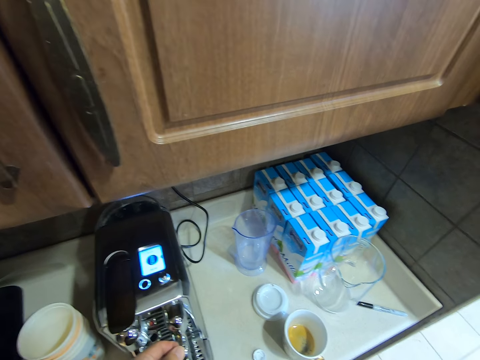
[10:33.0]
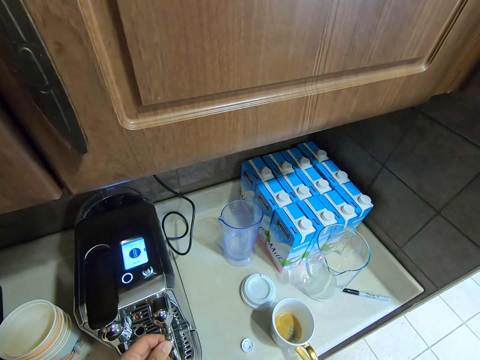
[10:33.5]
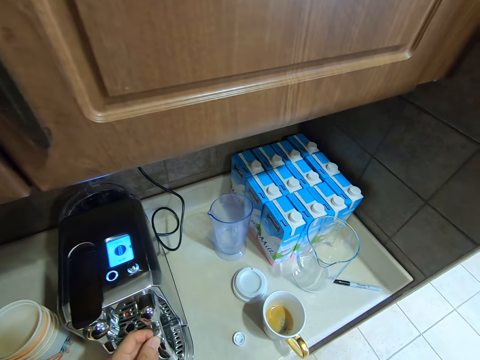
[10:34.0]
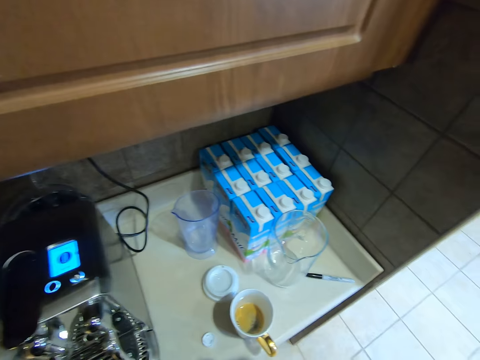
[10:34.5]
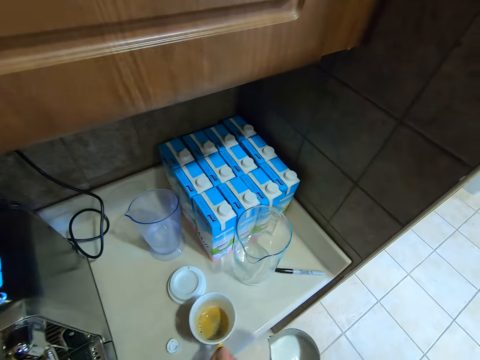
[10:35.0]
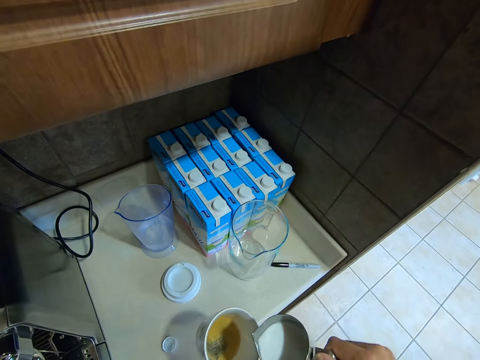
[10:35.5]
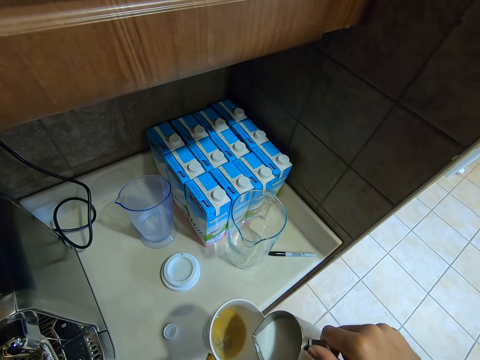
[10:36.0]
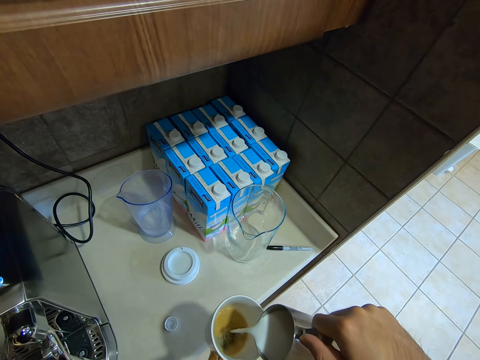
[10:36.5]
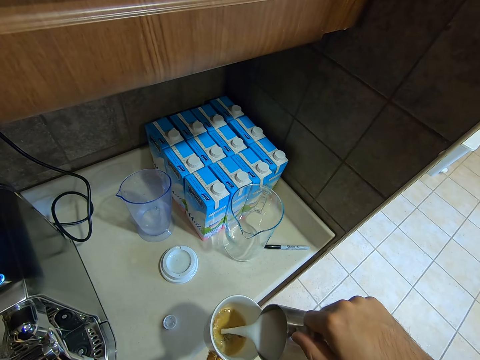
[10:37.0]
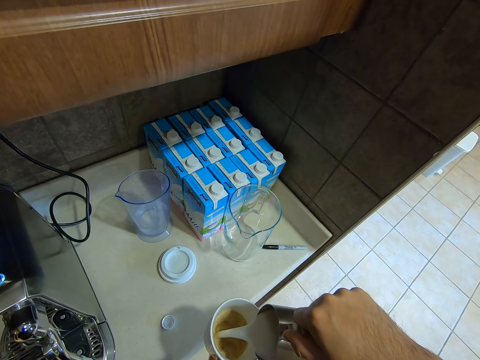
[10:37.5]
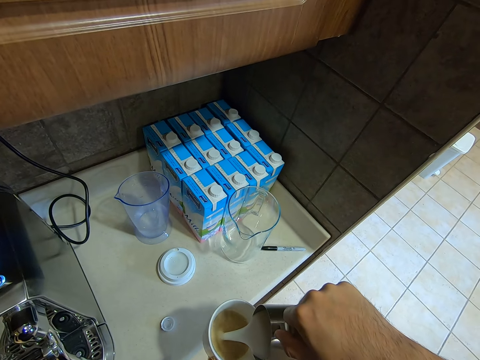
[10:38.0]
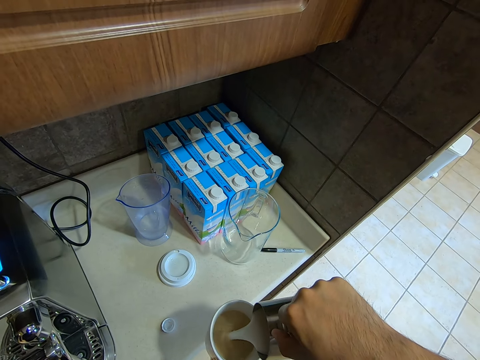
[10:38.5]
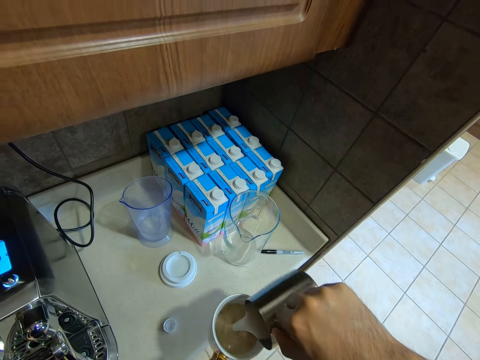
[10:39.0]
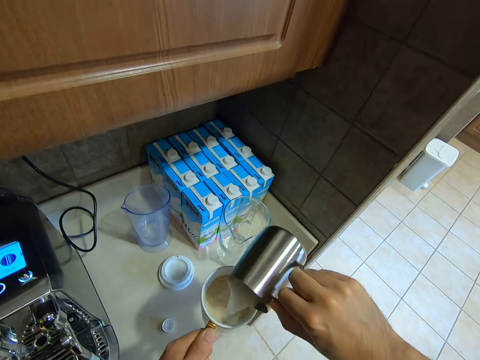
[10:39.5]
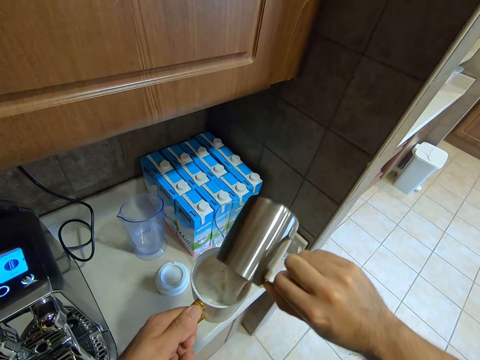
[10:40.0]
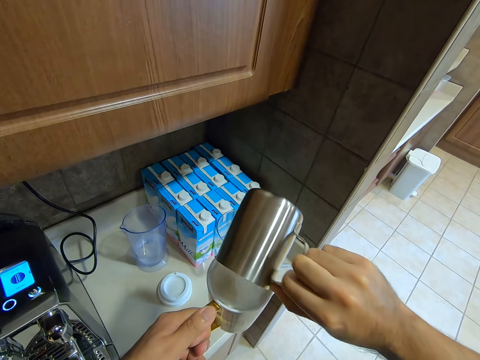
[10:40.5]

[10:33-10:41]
The camera wearer pours milk from the jar to the coffee cup.

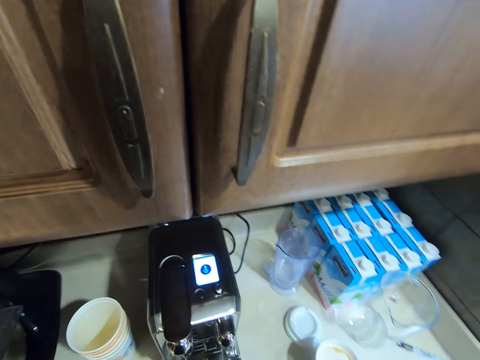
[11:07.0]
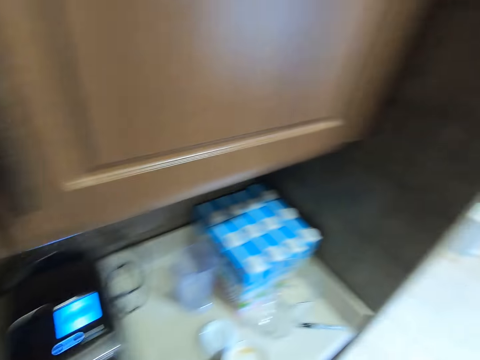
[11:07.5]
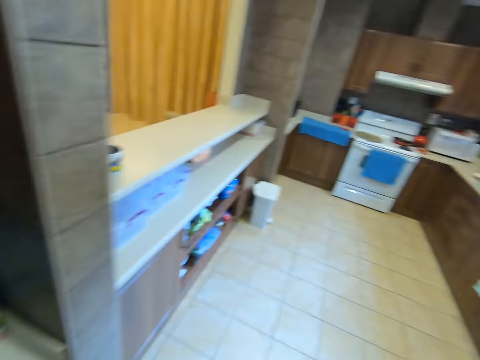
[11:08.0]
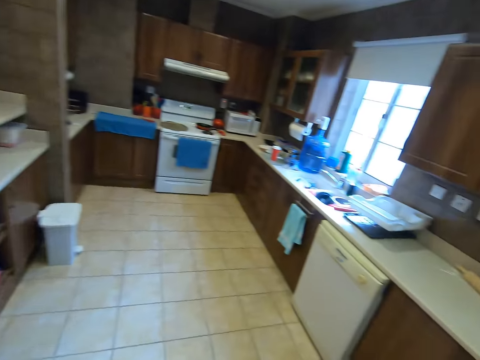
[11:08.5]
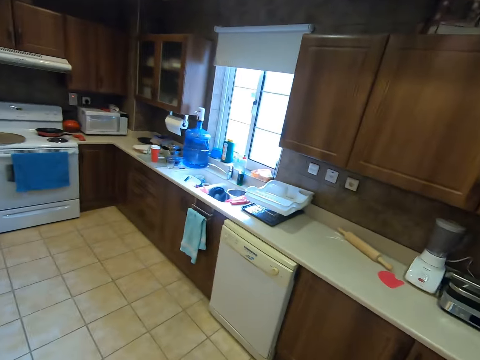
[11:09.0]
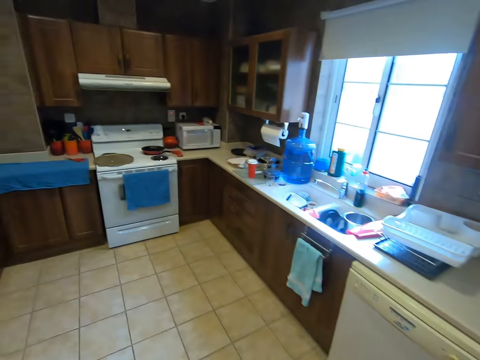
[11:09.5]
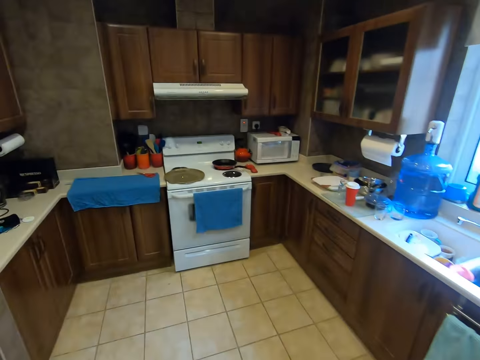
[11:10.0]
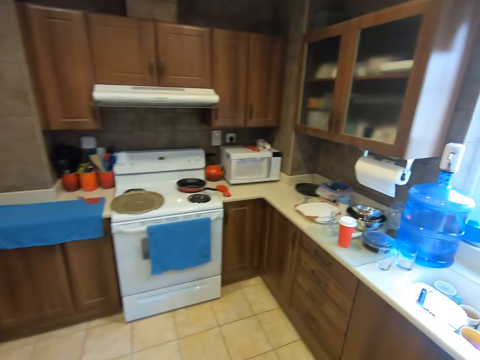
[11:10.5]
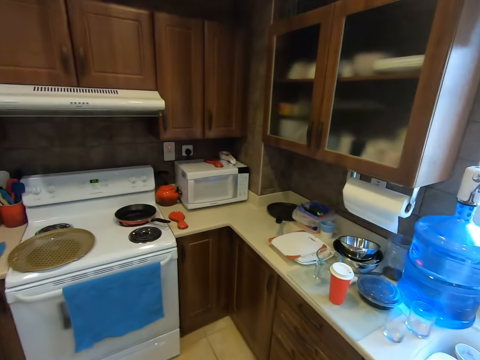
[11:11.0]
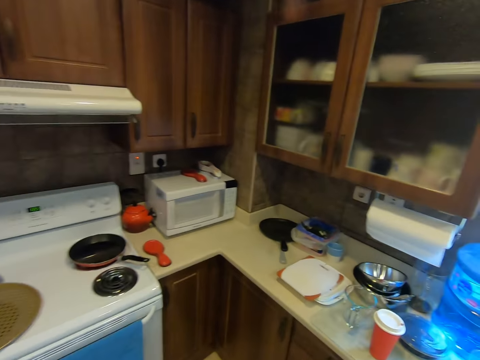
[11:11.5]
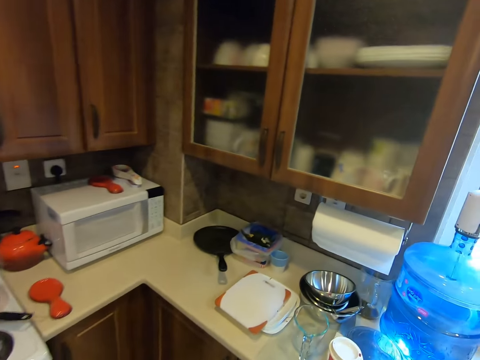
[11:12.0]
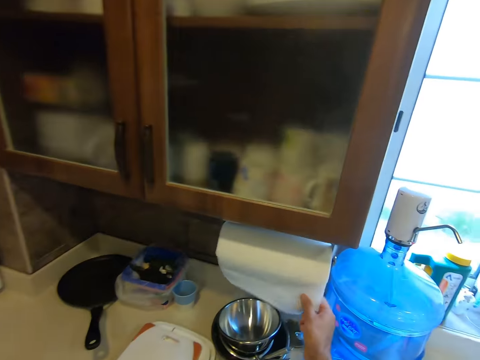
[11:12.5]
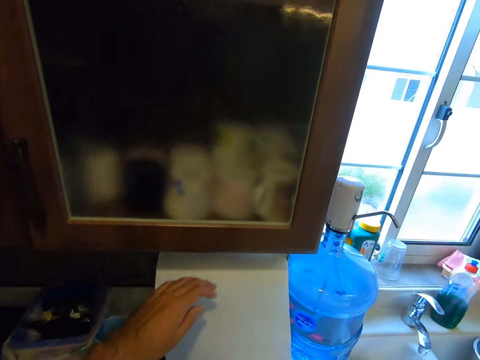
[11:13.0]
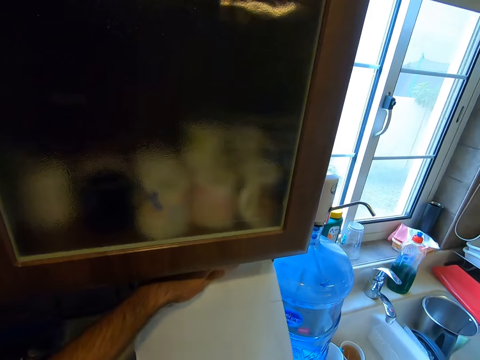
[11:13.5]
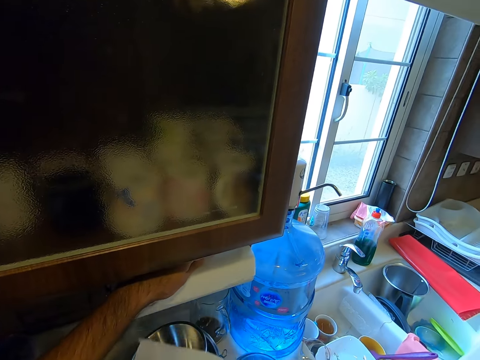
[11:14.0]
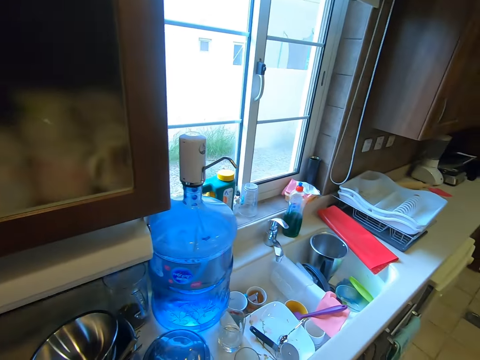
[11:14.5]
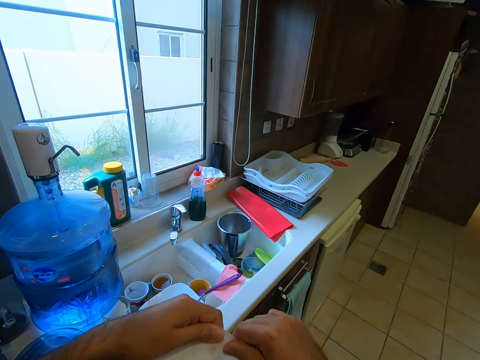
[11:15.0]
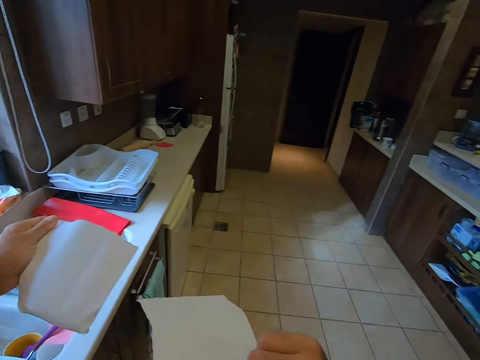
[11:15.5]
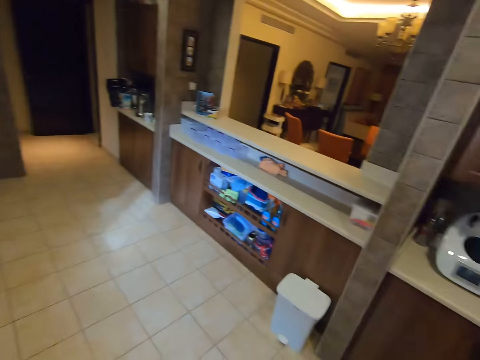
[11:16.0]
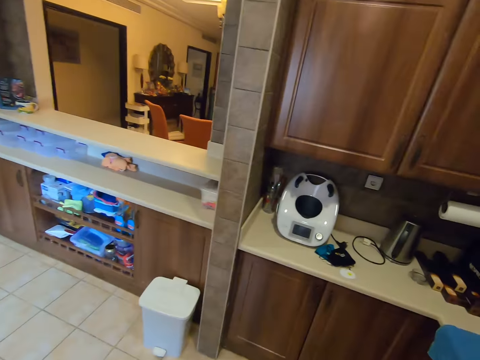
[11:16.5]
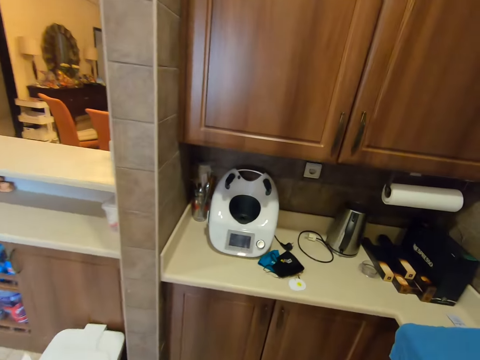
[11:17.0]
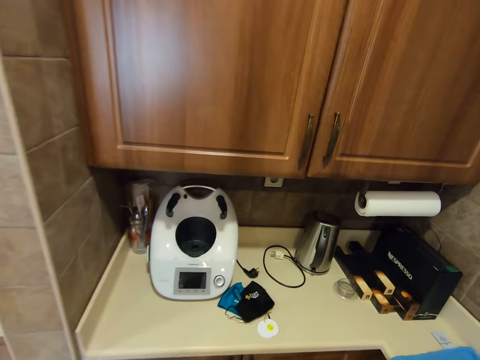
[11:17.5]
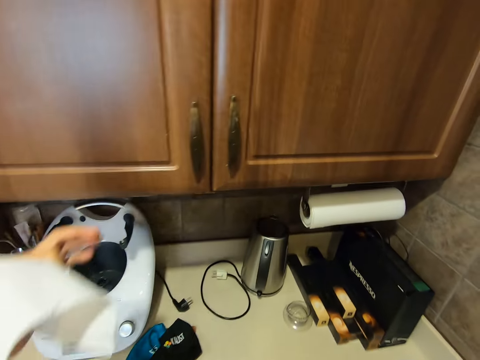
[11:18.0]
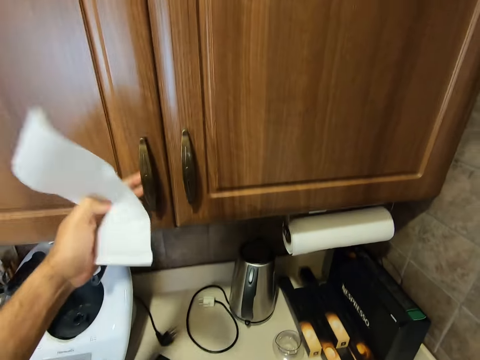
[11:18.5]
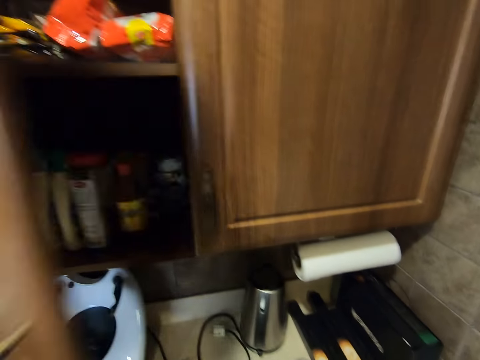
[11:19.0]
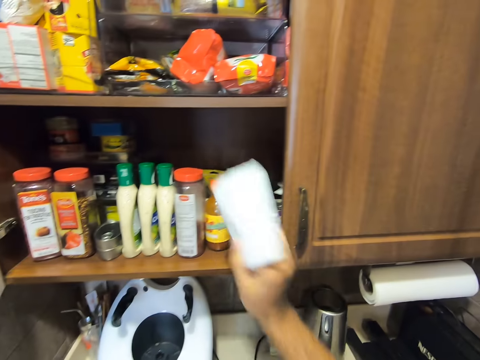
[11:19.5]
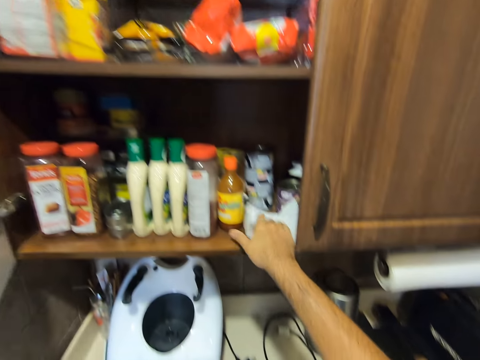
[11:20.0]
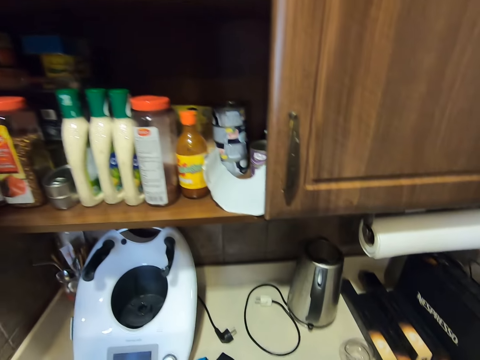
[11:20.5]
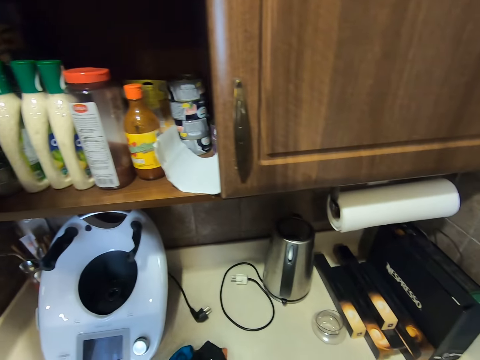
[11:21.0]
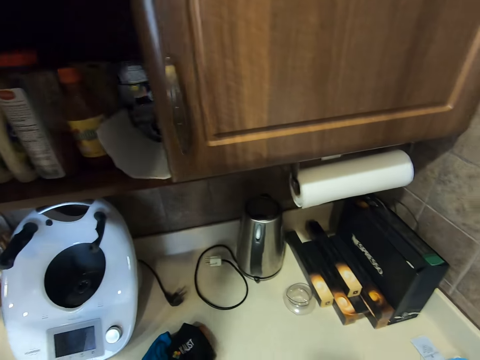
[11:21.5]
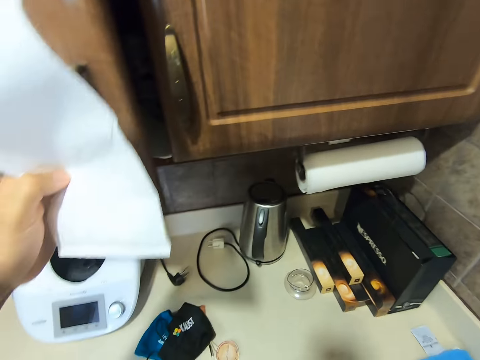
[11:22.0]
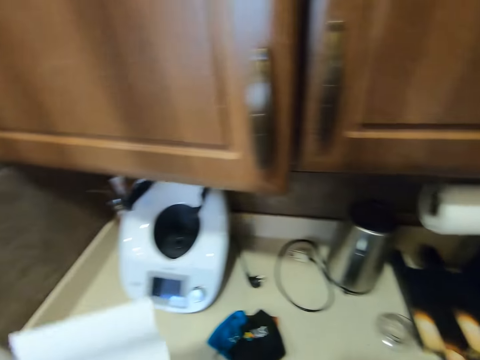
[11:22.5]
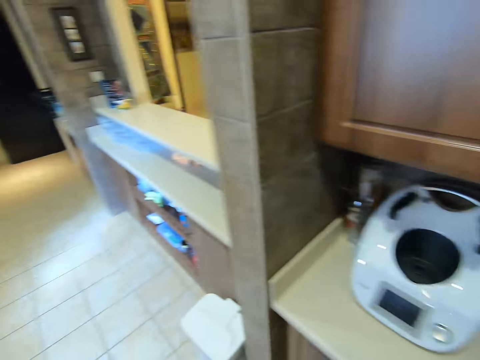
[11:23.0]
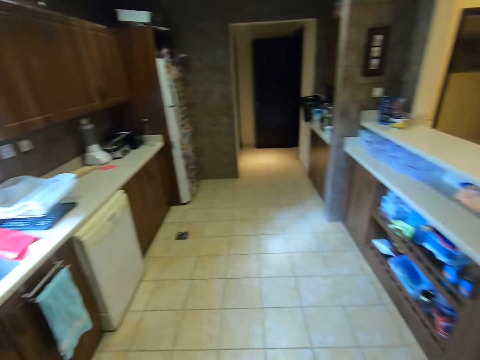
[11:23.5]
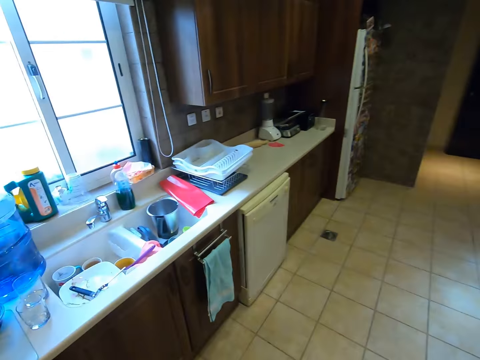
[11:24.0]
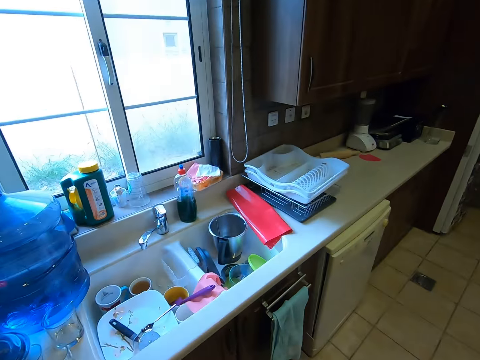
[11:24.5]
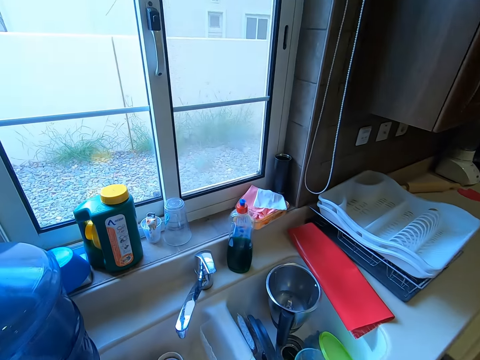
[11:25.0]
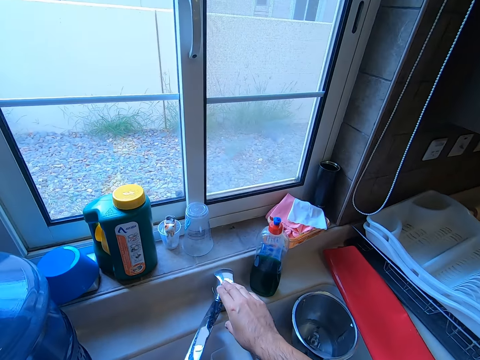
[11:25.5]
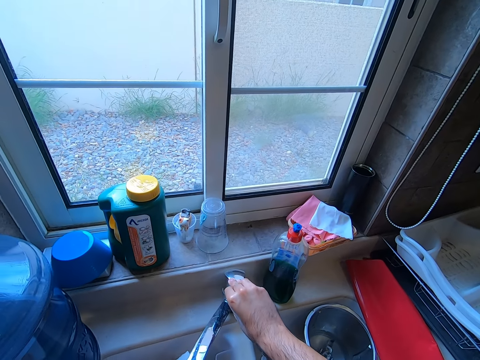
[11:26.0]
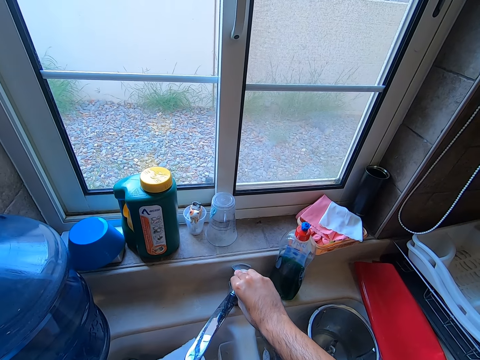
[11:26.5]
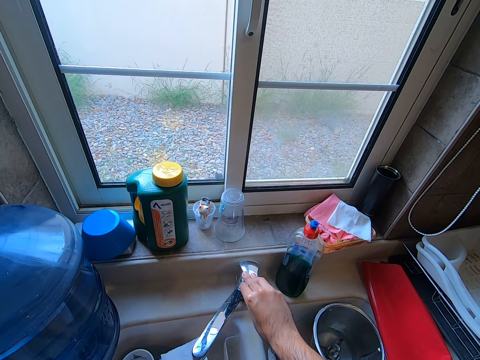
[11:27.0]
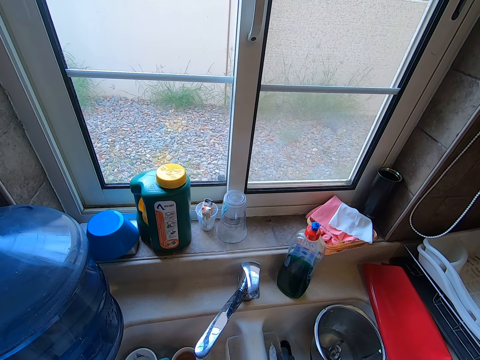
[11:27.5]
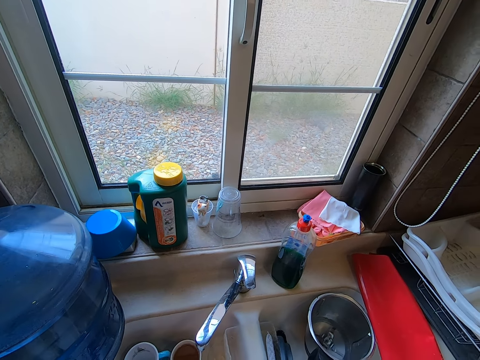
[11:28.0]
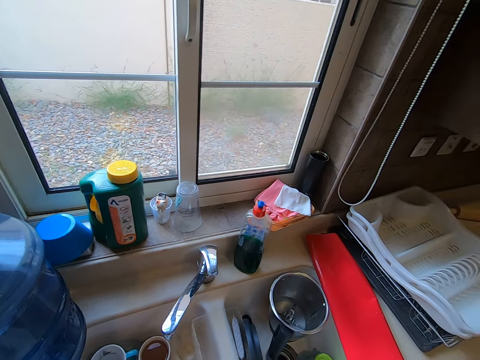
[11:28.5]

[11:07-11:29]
The camera wearer moves towards the cupboard. They cut a tissue paper from the paper roll. They tear the tissue paper into two. They open the kitchen cupboard. They place one piece of the tissue paper in the cupboard. They close the cupboard. They move to the sink. They fetch some water from the tap. They open the tap and close the tap.
